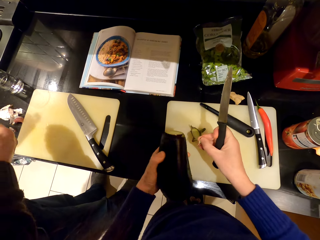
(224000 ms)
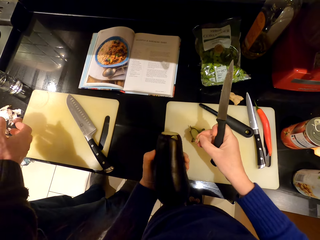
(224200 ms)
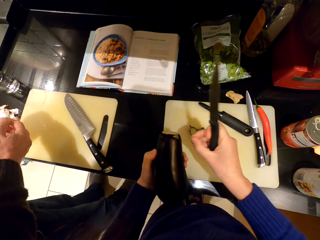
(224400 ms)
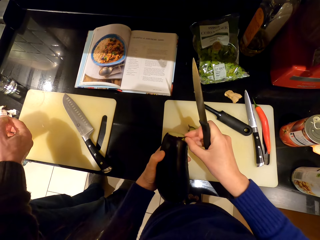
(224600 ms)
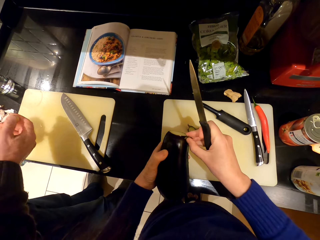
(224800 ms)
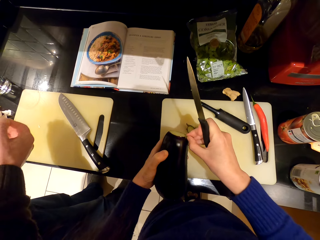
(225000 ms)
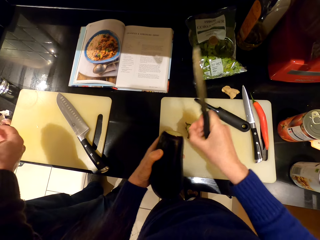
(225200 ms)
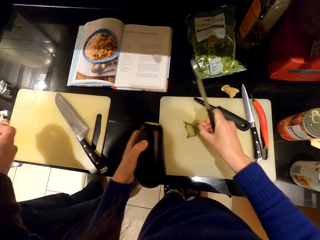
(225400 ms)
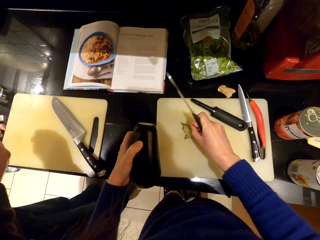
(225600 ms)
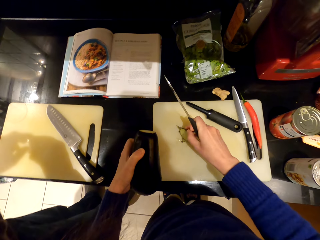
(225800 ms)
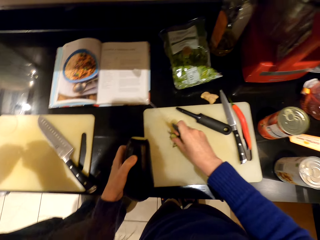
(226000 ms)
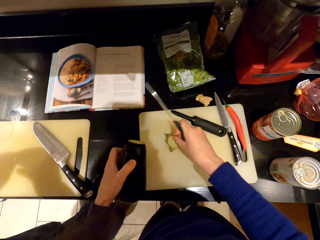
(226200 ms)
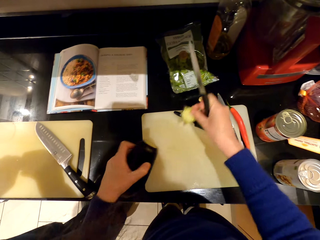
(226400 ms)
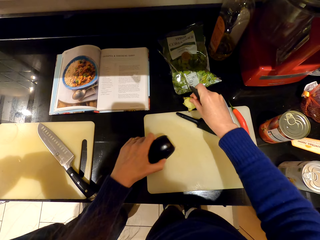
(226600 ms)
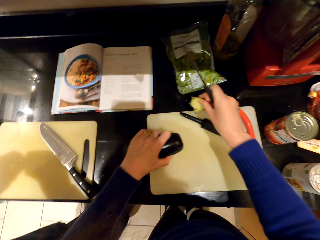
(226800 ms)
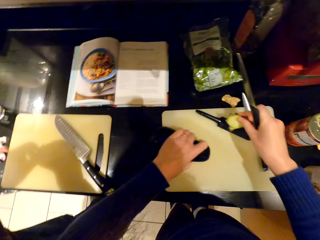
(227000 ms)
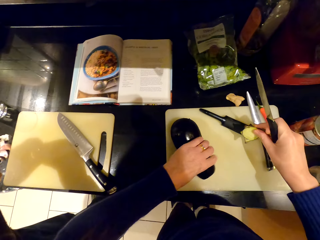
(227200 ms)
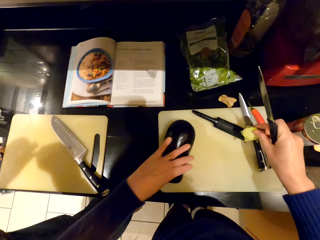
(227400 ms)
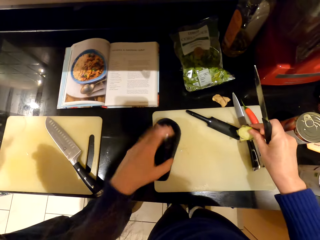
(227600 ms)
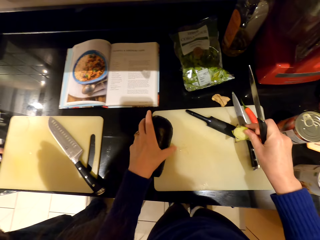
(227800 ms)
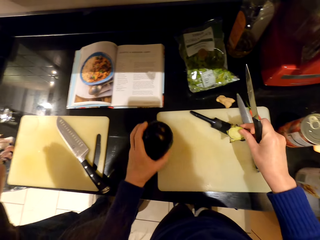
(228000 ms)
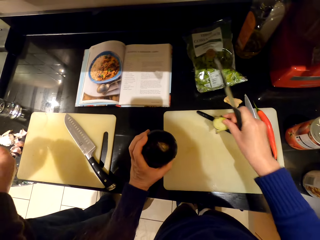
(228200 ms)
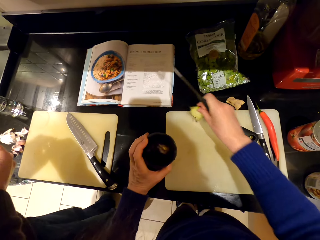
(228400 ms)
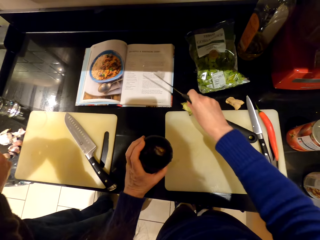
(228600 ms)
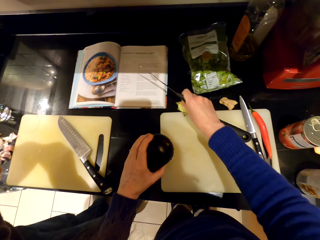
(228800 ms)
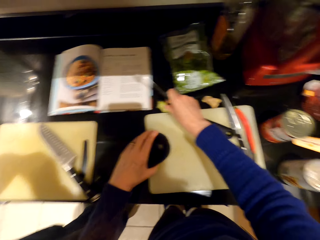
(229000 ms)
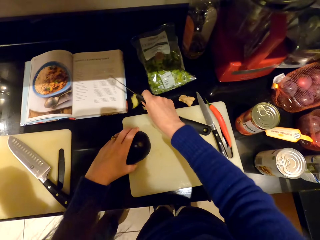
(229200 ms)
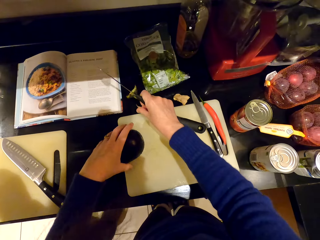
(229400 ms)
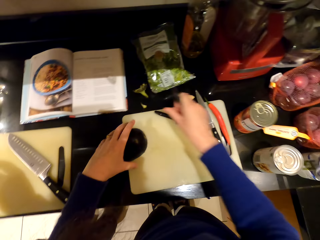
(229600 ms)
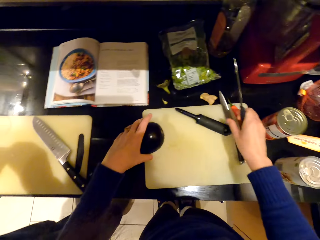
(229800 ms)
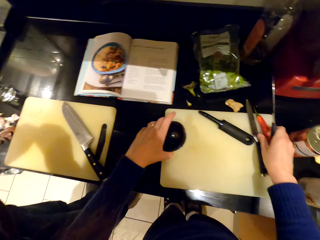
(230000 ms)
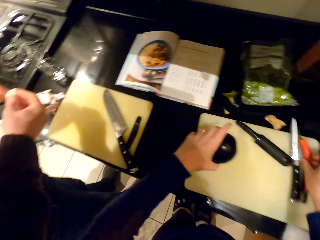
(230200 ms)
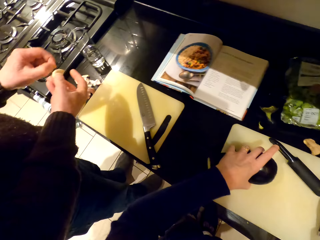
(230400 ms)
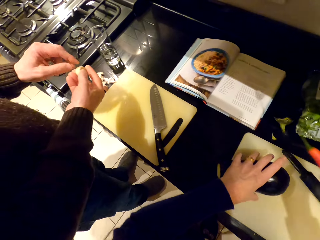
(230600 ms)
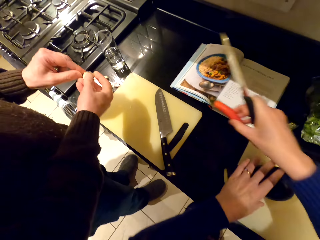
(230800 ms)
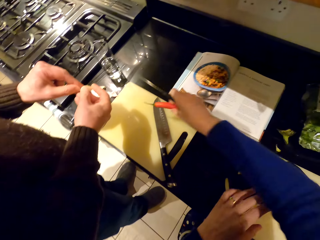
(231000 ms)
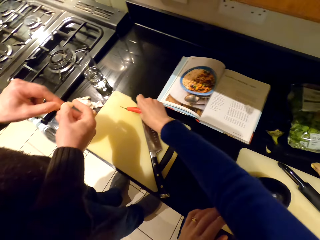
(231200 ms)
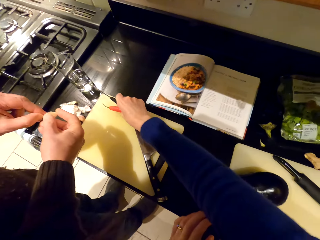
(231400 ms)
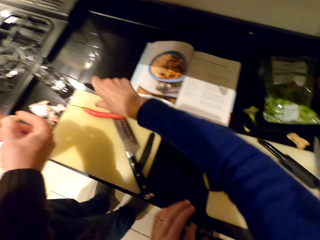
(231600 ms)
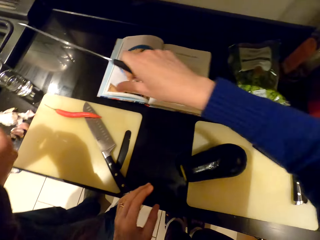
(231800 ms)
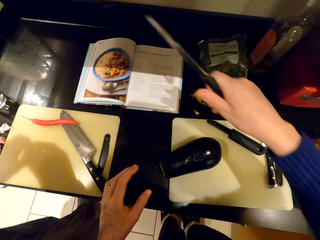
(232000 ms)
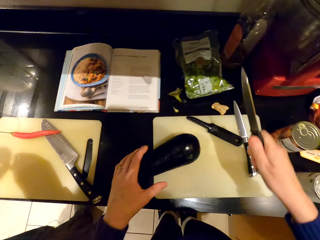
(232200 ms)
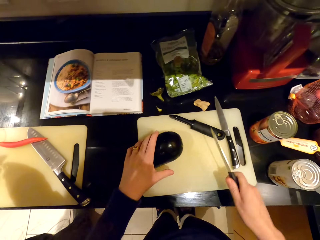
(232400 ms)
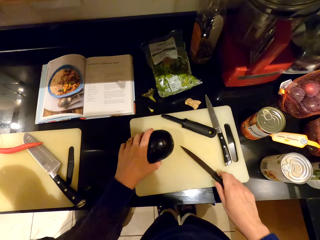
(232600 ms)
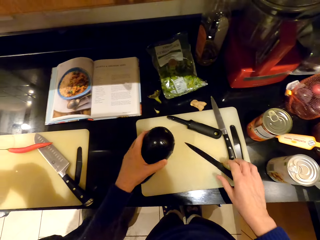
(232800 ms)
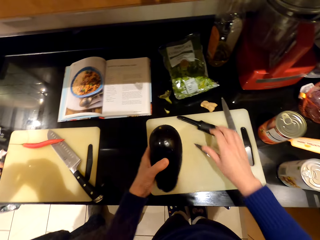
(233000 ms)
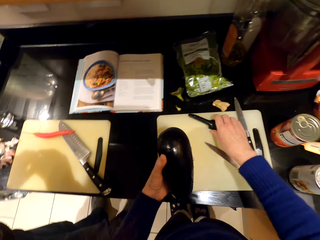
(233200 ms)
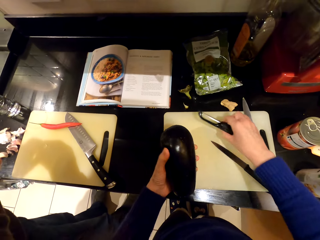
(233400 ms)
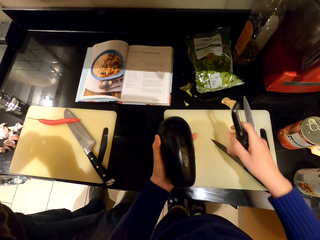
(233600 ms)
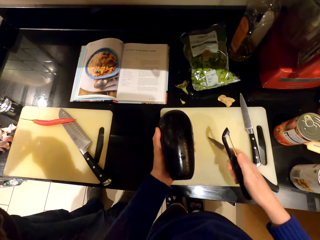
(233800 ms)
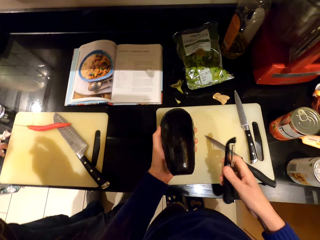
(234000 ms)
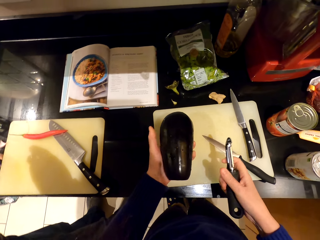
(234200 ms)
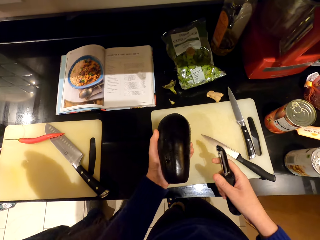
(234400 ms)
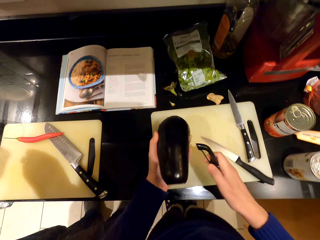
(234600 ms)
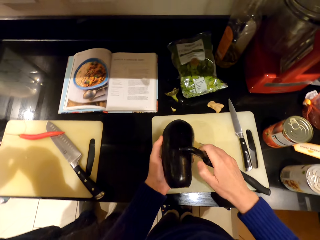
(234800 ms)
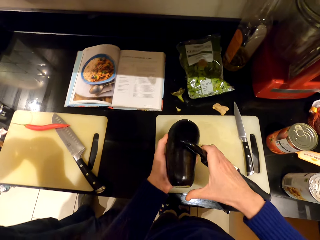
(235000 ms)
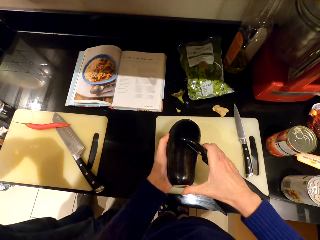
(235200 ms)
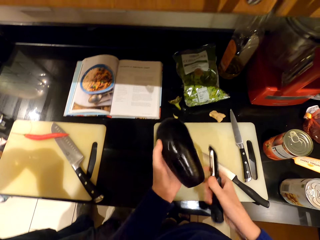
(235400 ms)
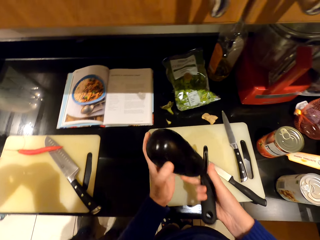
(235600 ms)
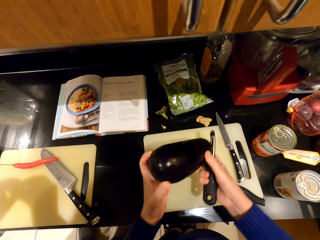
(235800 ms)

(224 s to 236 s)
The camera wearer stares at a brinjal. They turn the eggplant. They place the brinjal on the chopping board. They pick a chili pepper. A person peels the garlic. The camera wearer passes the chili to the person. They place the chili pepper on the chopping board. They pick the brinjal. They place a knife on the chopping board. They pick a potato peeler.

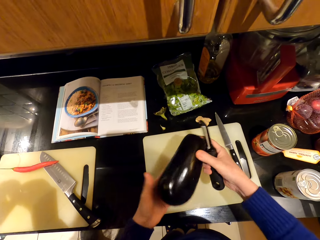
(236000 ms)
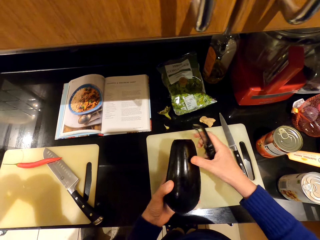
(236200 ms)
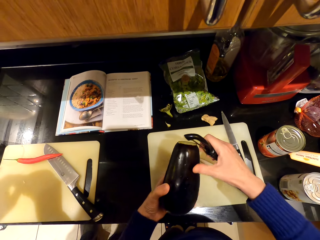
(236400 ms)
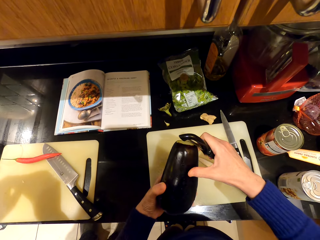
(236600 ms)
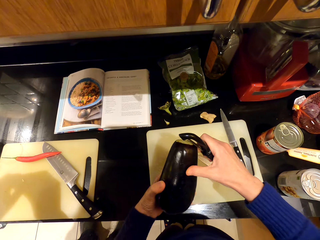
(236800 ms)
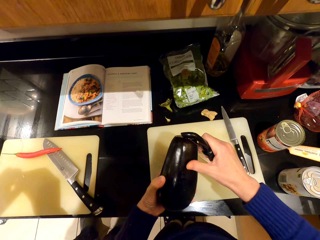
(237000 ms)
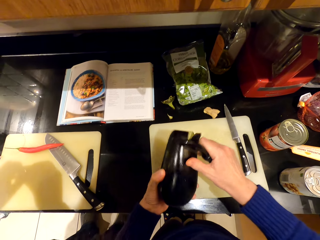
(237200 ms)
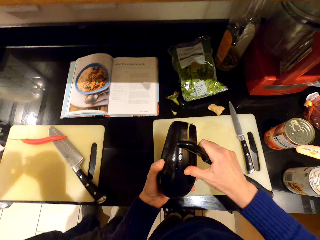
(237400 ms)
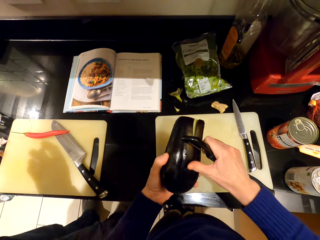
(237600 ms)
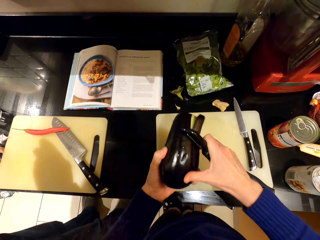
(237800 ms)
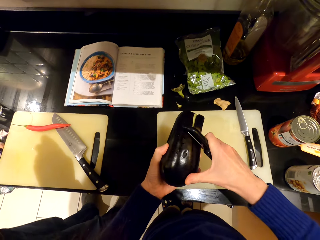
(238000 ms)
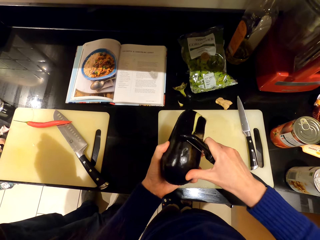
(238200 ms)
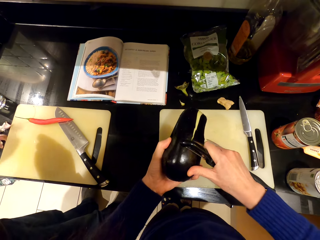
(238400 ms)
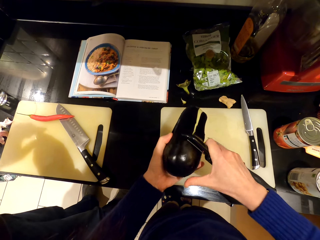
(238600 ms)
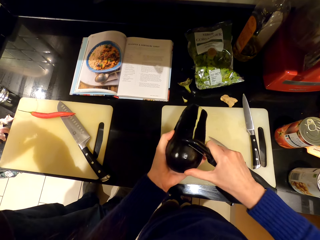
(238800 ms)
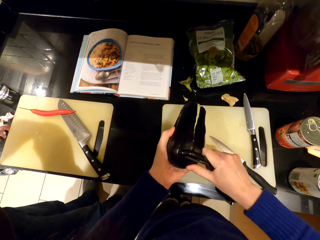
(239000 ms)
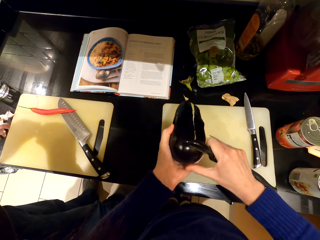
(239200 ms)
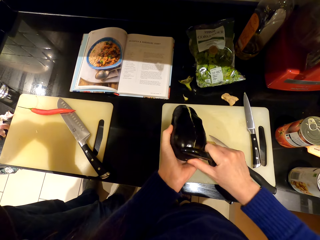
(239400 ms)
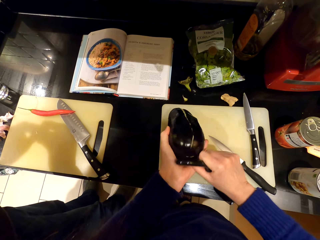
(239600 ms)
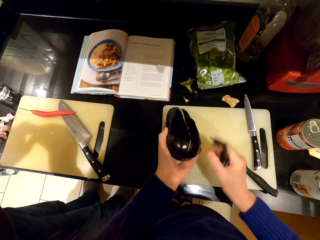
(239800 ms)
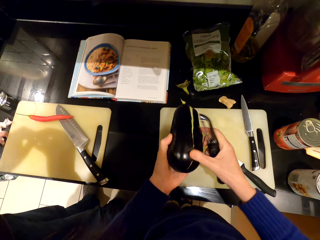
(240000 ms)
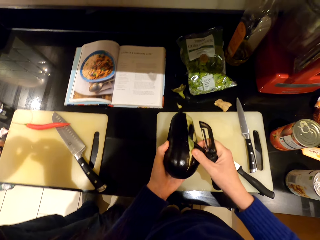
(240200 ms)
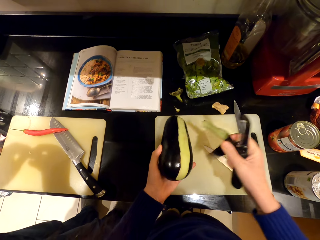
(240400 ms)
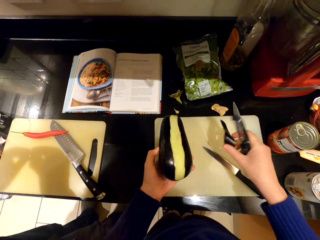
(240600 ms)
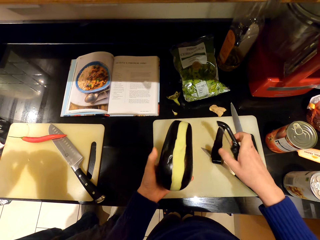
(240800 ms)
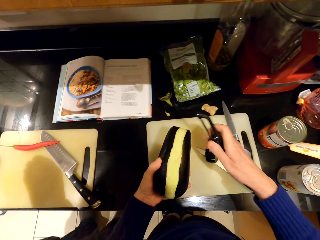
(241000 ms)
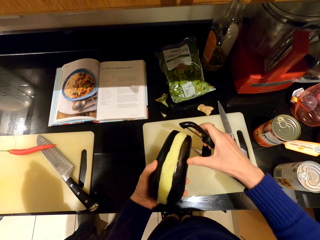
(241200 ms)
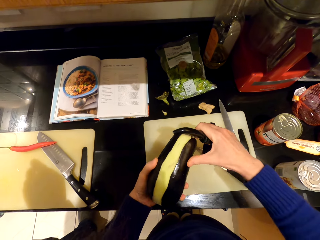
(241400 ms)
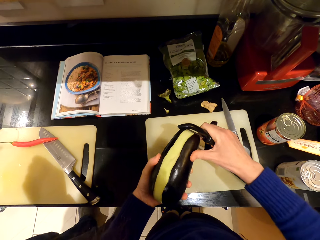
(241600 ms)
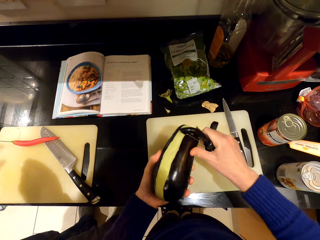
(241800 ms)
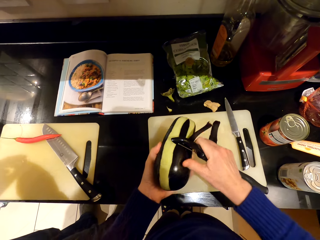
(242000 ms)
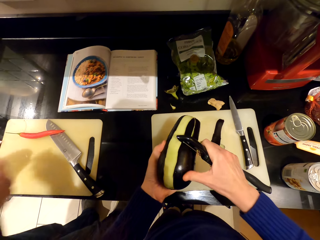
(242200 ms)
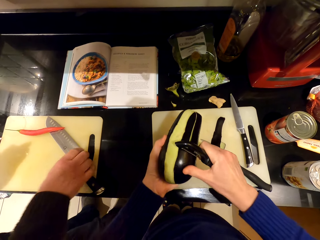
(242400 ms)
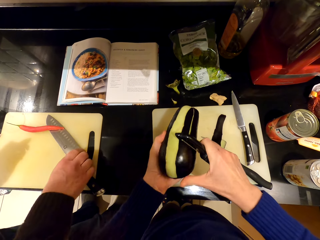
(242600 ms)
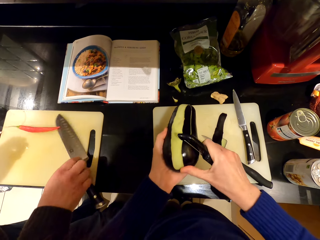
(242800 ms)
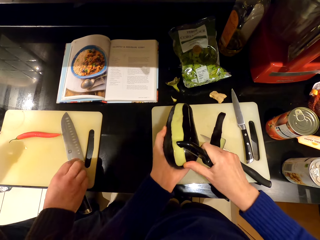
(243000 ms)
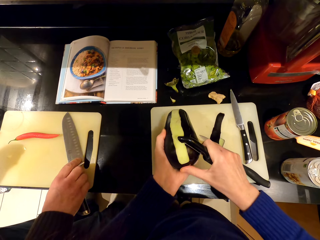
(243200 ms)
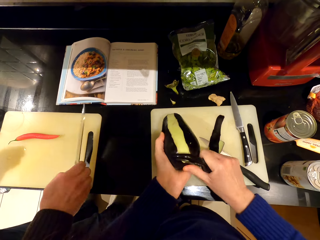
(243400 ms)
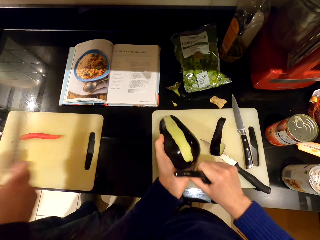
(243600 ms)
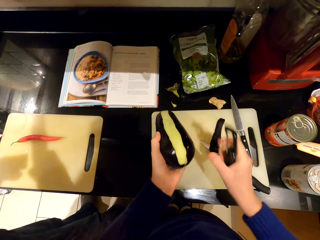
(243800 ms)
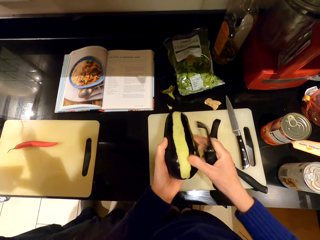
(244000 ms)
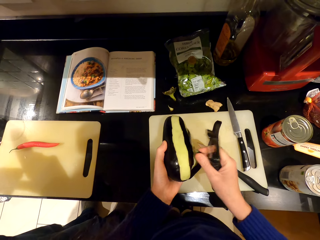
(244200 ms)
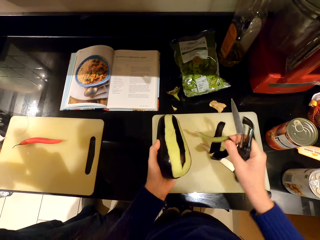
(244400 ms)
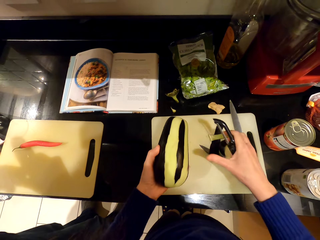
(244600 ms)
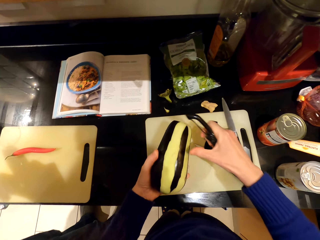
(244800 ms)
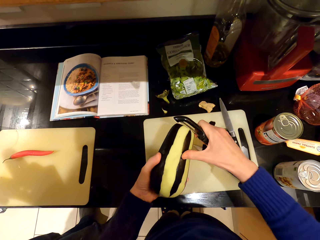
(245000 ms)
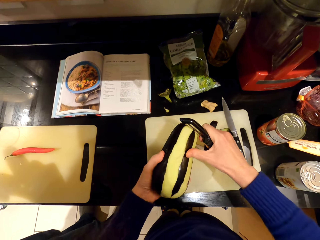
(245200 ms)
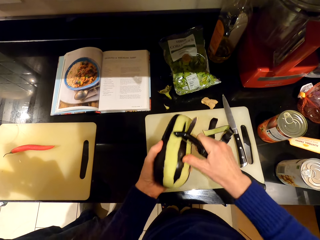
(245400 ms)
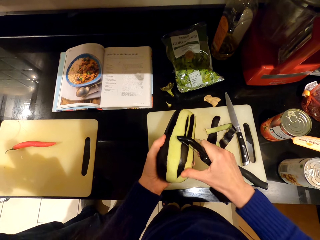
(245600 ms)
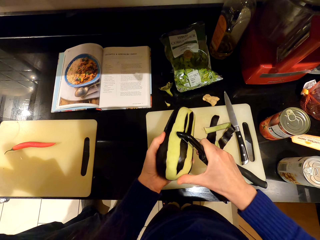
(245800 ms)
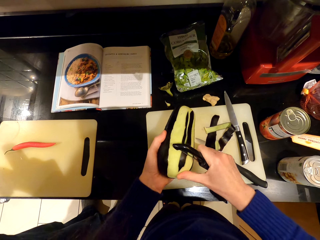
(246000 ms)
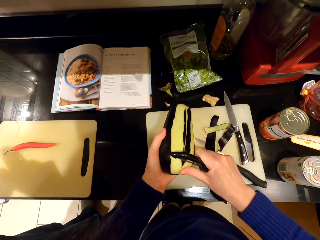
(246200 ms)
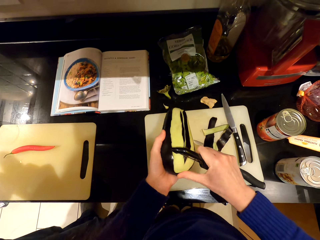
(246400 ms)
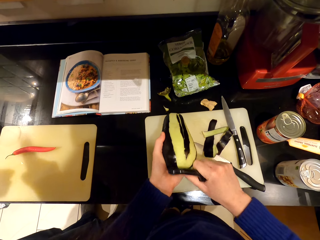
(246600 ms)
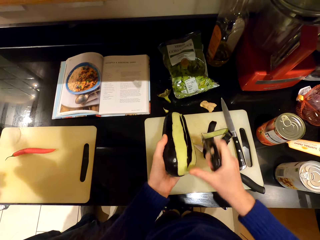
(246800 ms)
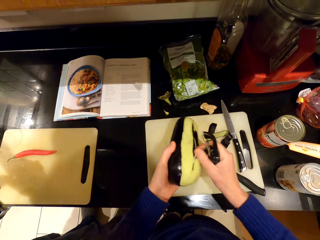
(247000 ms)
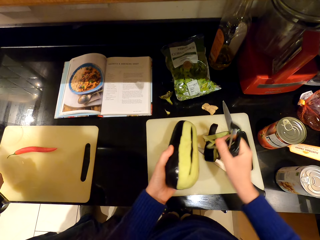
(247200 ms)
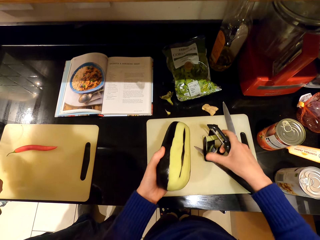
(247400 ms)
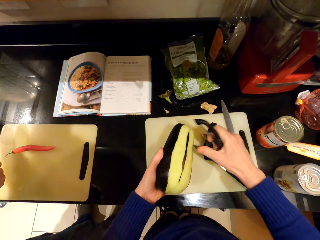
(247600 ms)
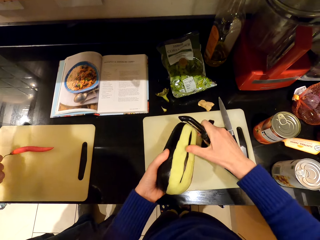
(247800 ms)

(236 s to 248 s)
The camera wearer turns the brinjal. They peel the eggplant. A person picks a knife.
